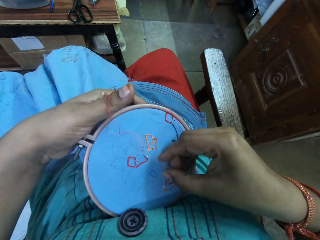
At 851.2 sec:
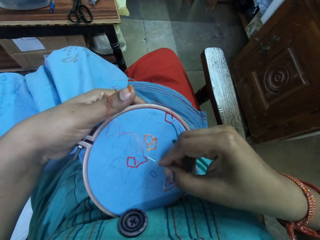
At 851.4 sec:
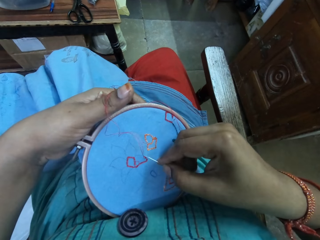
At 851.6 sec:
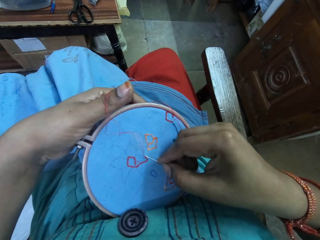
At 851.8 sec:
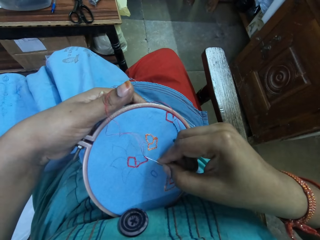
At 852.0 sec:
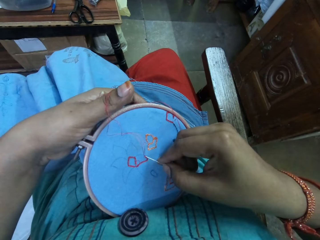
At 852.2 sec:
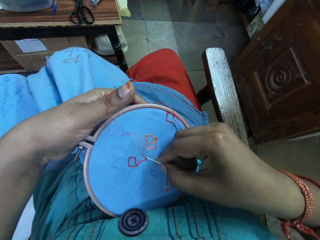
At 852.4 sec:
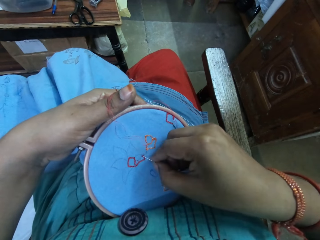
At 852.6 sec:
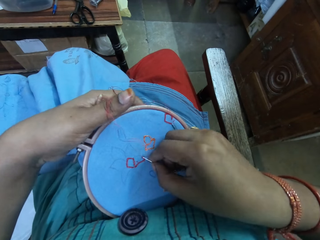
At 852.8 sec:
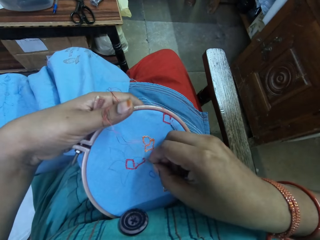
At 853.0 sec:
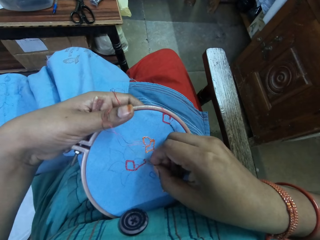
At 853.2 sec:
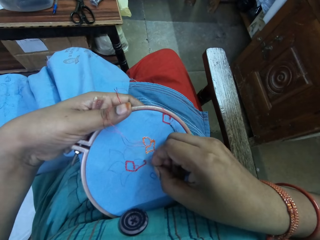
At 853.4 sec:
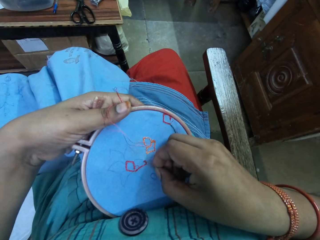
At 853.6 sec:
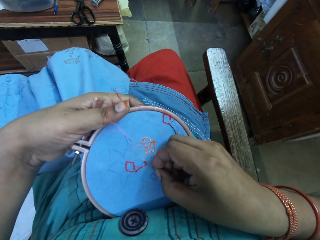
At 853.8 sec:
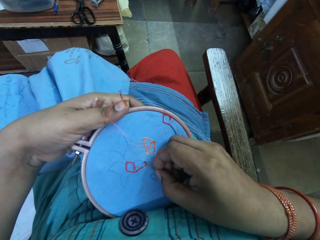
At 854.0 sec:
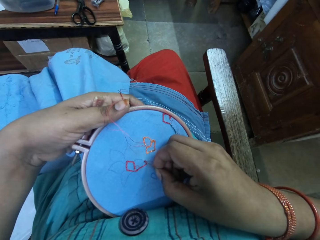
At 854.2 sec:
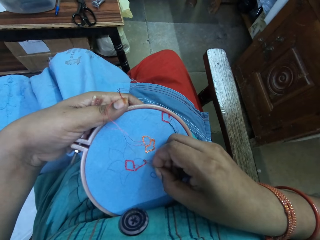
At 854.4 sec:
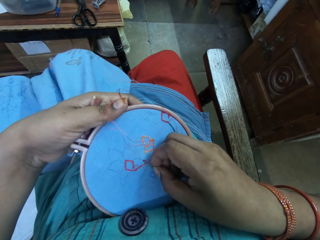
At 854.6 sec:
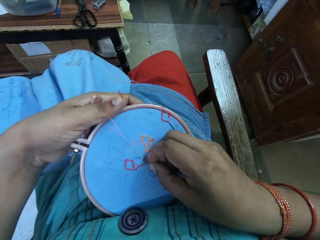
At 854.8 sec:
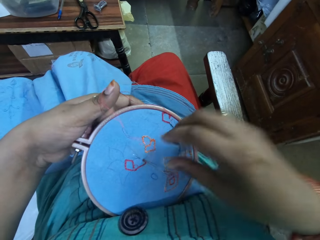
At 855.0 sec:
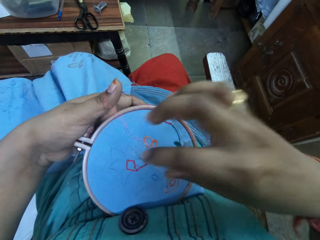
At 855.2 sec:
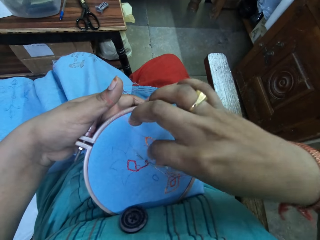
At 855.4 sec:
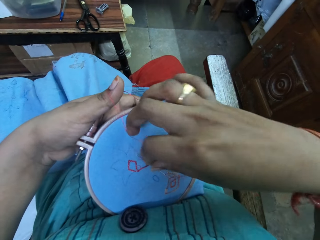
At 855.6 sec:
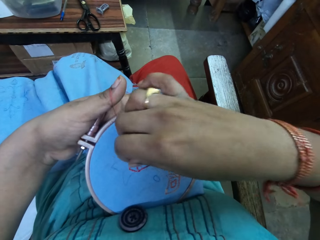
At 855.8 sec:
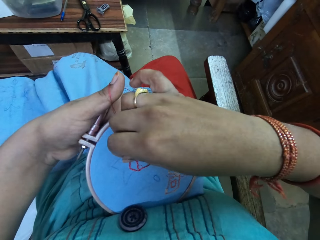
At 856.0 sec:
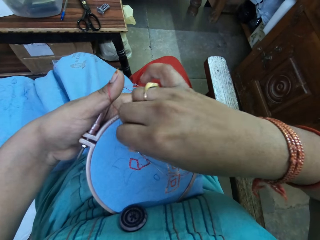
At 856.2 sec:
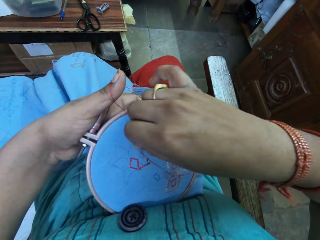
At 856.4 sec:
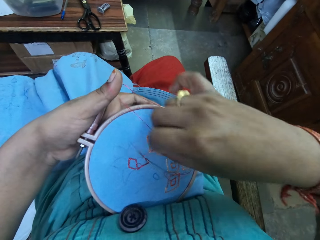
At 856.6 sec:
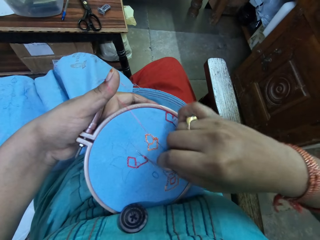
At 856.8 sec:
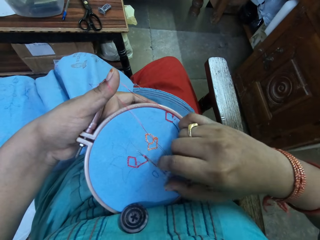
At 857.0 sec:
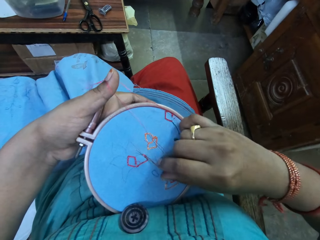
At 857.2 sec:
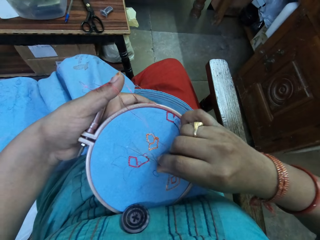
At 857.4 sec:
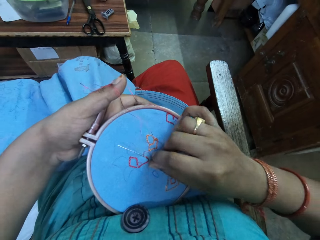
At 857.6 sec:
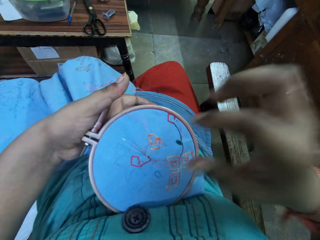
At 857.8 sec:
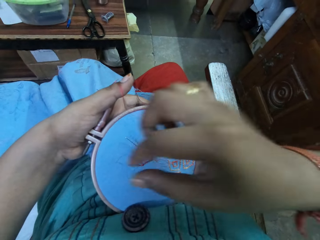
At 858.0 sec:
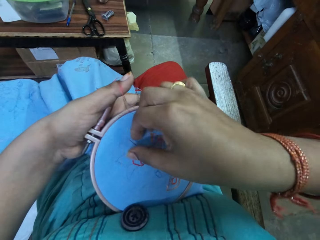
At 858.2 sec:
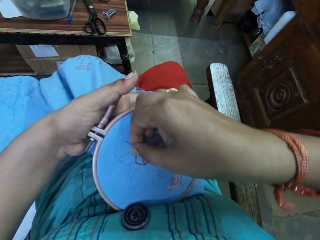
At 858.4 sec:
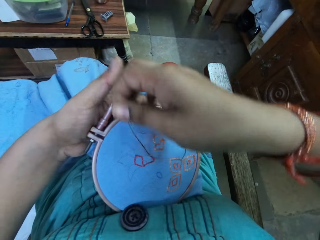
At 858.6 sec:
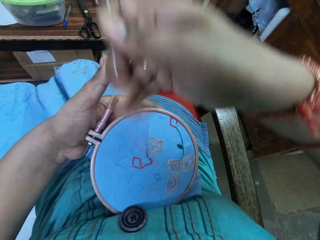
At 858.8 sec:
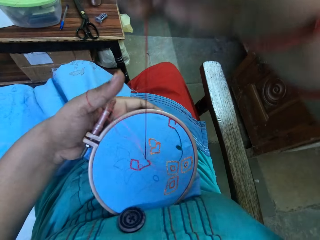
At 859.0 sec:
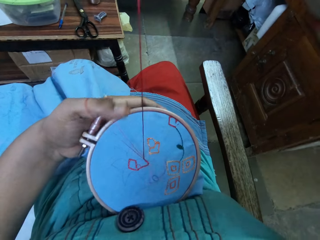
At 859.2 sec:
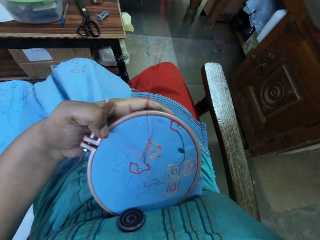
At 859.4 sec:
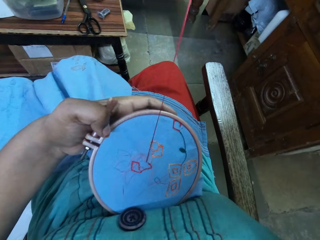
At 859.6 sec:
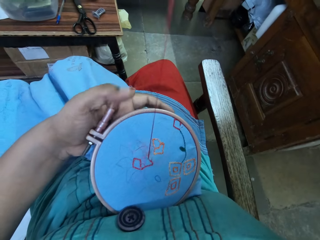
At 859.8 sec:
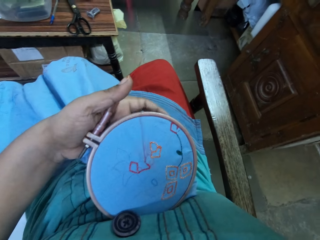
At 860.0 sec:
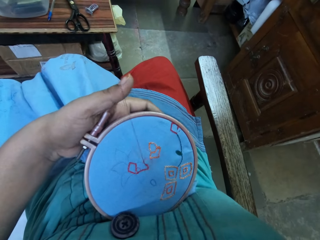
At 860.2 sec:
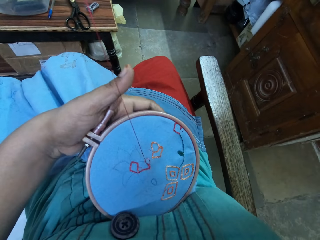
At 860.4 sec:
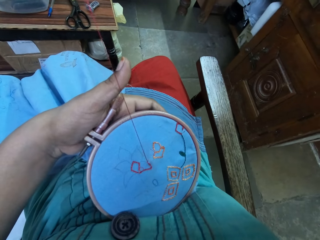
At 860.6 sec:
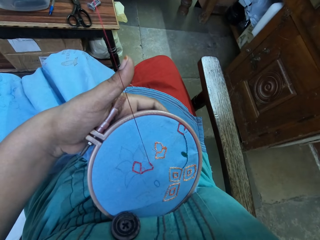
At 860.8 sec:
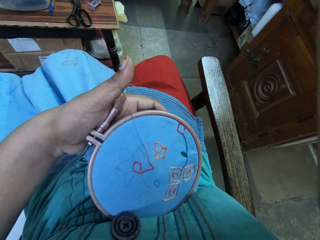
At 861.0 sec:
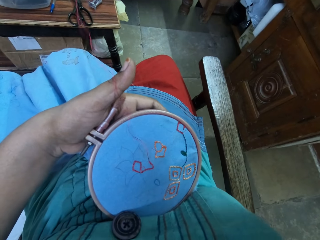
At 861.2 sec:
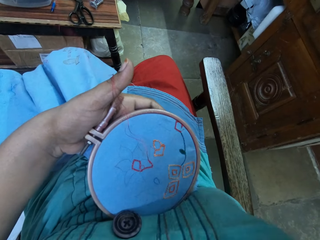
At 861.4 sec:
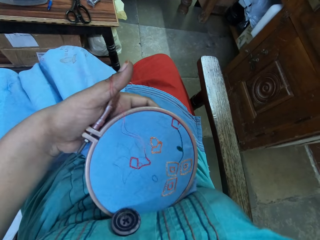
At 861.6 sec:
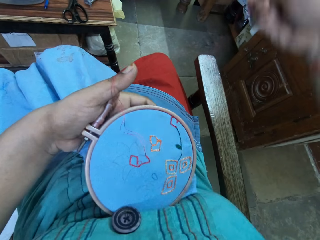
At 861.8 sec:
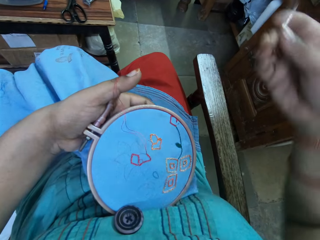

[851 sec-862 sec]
The camera wearer sews a cloth with a needle. They pick a thread. They rotate the thread around the needle. They sew the cloth with the needle. They pull the thread.

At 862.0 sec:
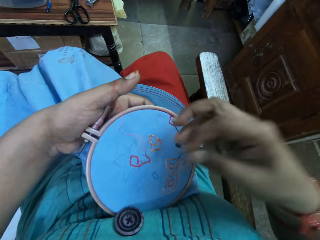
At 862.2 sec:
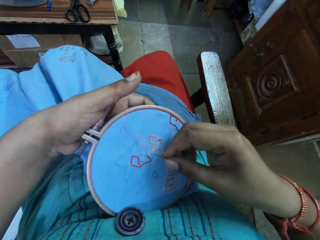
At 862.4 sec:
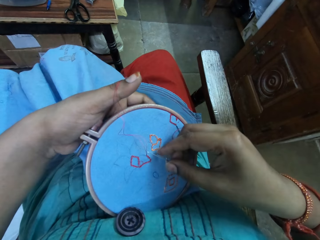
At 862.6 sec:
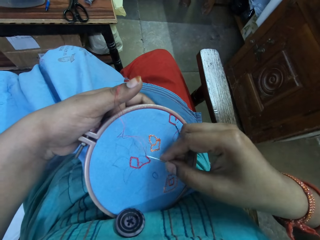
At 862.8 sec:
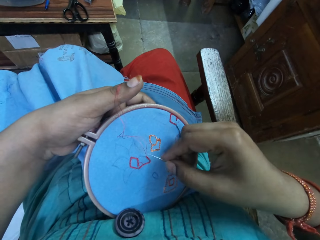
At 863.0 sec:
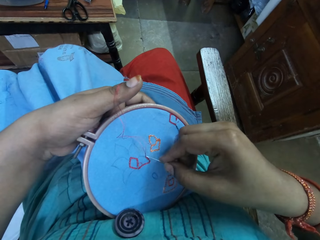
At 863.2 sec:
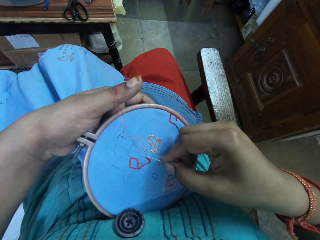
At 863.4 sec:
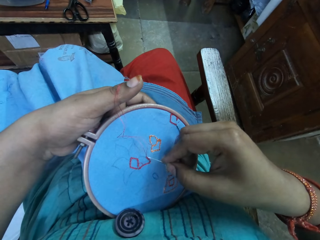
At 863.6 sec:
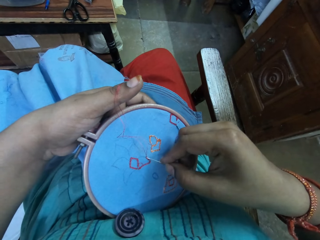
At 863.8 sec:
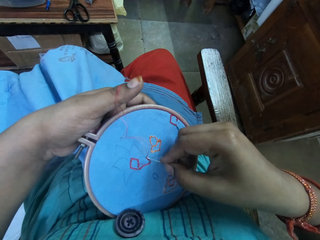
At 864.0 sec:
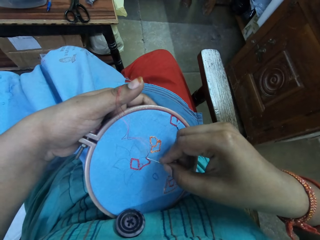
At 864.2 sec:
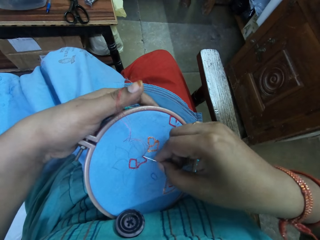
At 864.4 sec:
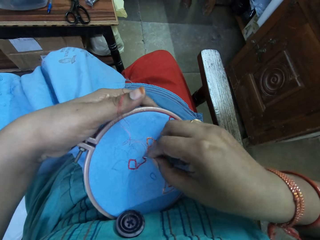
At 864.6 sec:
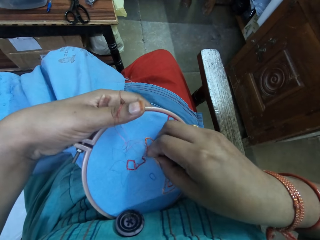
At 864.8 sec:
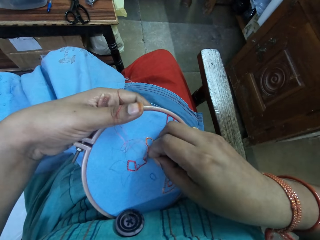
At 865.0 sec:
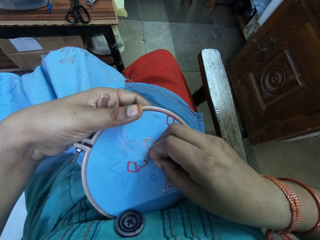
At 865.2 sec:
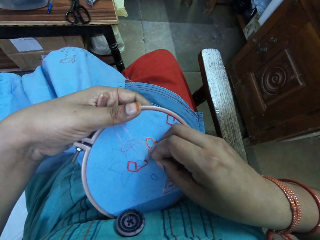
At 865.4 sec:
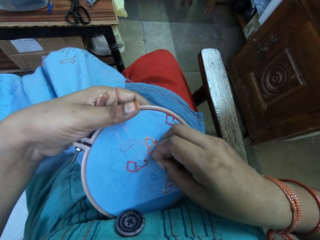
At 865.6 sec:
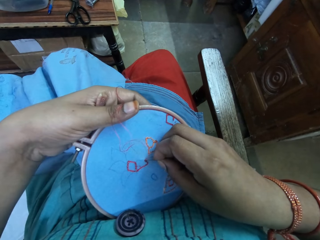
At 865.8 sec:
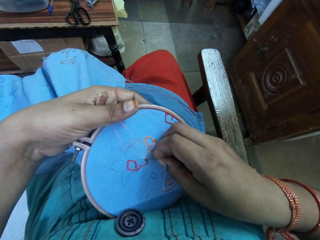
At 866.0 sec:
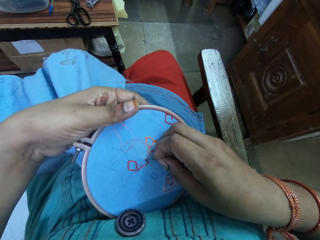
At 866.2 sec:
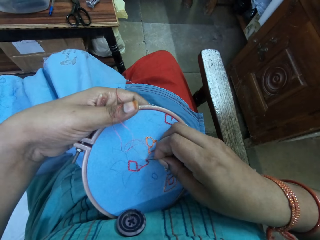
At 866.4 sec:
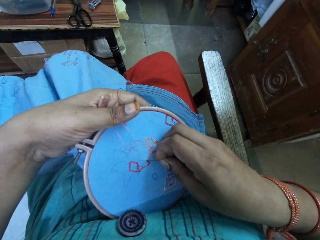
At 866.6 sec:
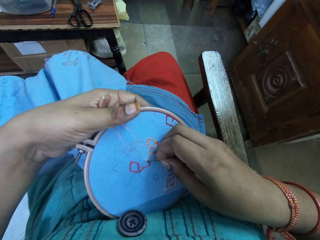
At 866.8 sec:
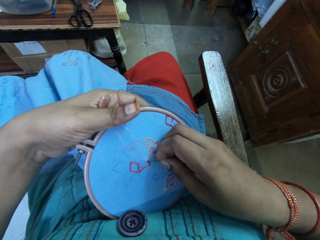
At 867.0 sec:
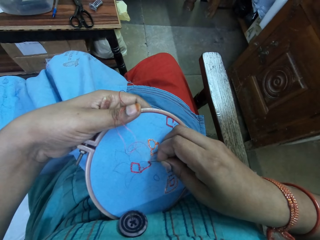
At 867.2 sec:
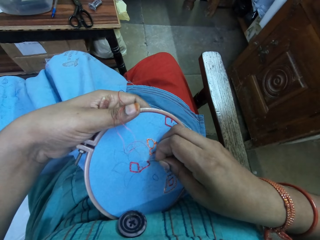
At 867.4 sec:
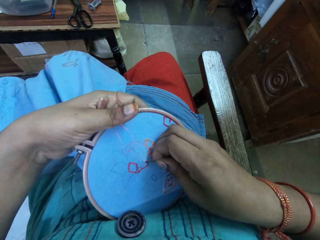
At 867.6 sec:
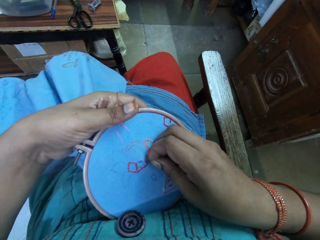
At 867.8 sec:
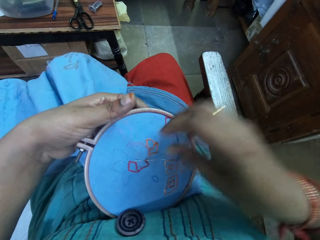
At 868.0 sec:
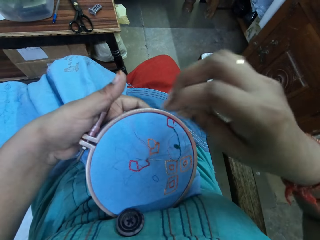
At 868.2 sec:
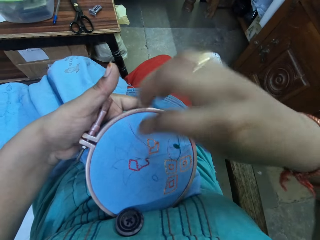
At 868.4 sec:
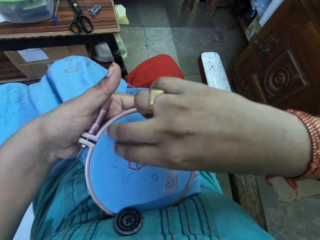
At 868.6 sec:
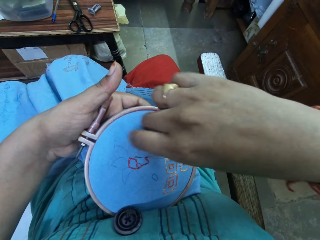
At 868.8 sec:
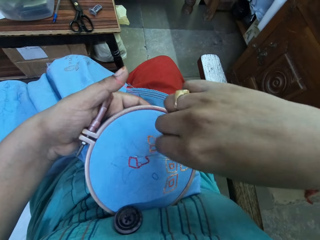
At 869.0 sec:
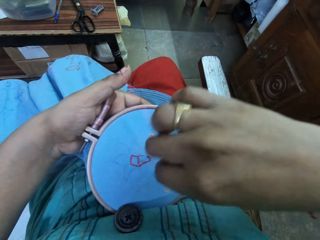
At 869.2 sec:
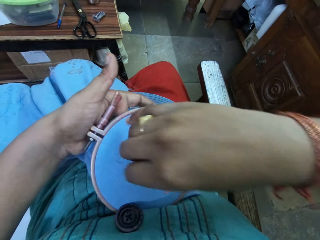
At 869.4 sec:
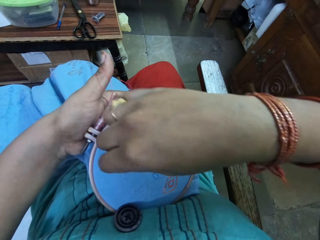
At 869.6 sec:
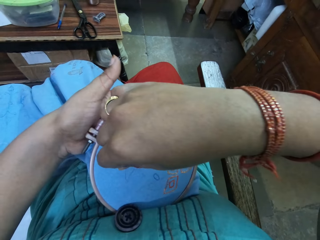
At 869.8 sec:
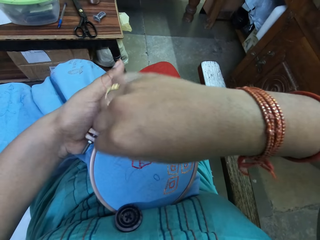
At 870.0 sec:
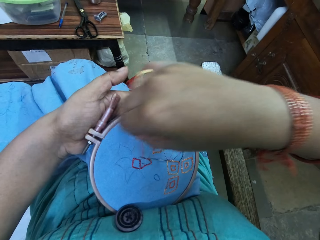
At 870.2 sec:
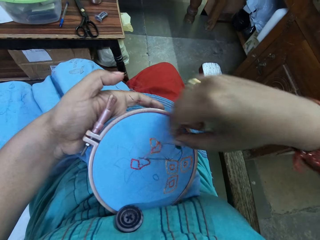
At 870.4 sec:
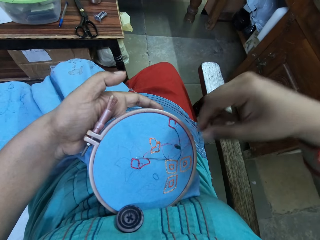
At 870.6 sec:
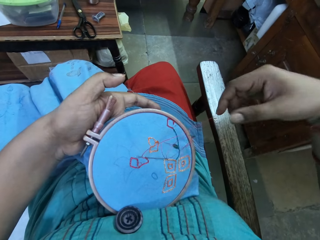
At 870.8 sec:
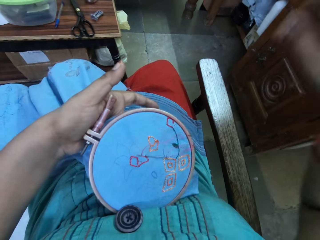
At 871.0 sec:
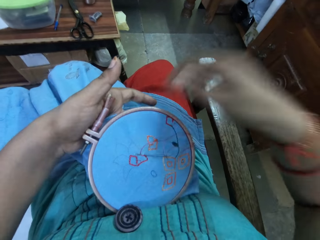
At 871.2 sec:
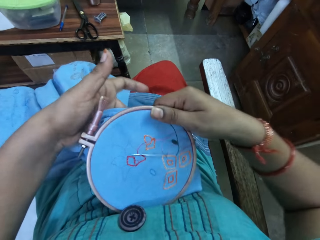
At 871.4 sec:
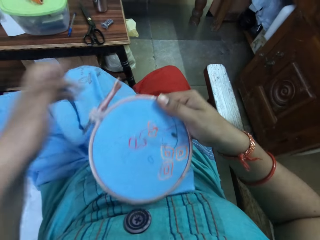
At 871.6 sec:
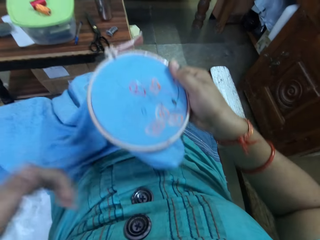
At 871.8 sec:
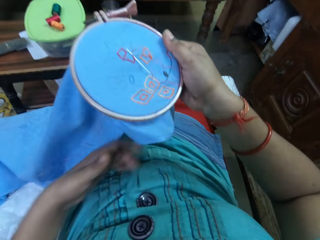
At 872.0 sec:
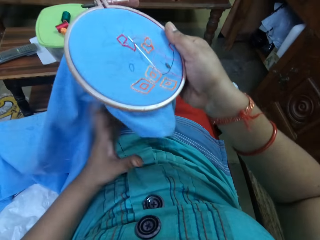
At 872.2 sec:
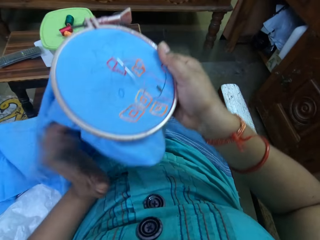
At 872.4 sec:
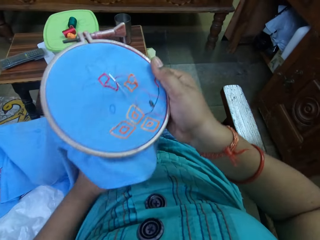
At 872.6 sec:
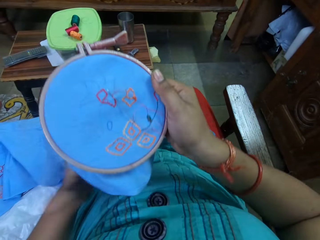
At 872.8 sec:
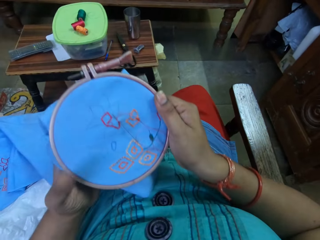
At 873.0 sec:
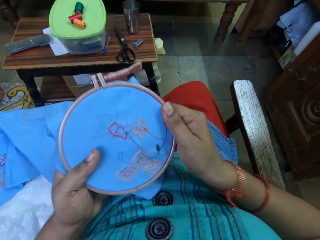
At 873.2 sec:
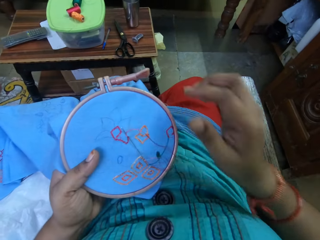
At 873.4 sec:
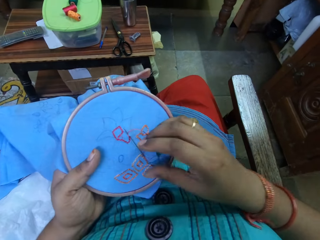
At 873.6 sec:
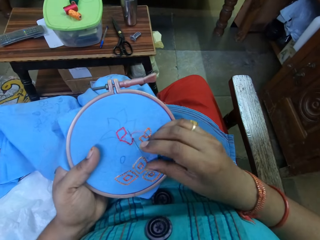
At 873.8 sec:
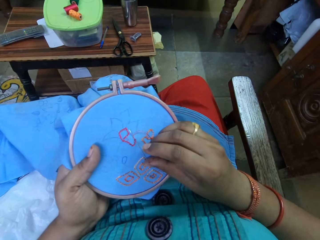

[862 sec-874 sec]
The camera wearer sews a cloth with a needle. They pick a thread. They rotate the thread around the needle. They move the cloth.
